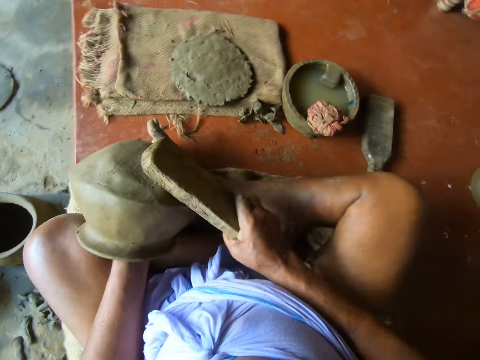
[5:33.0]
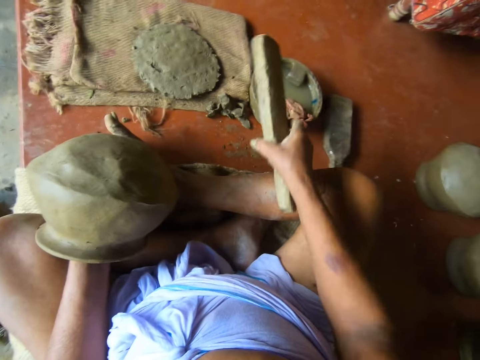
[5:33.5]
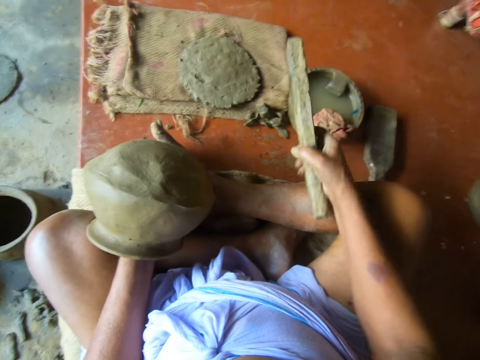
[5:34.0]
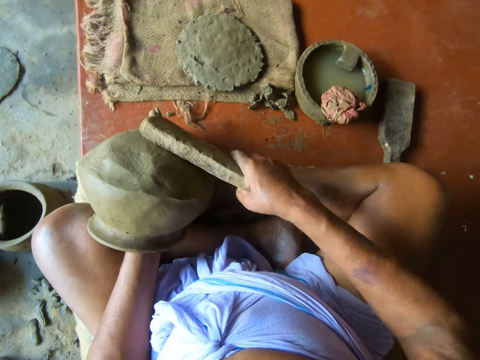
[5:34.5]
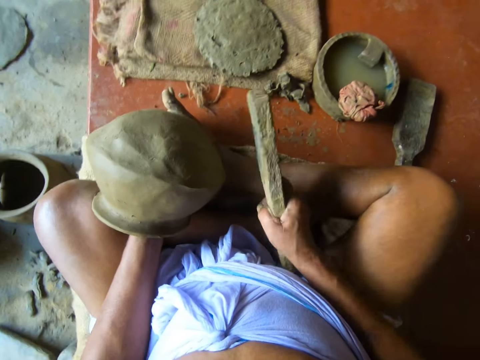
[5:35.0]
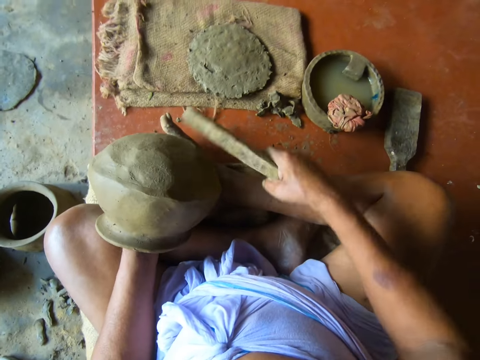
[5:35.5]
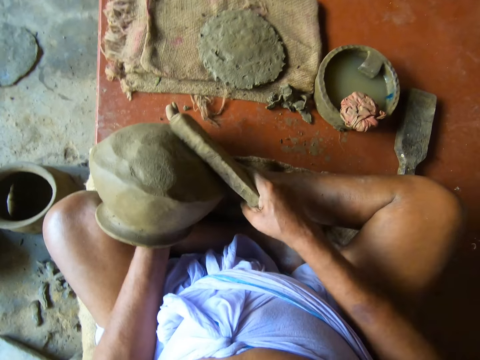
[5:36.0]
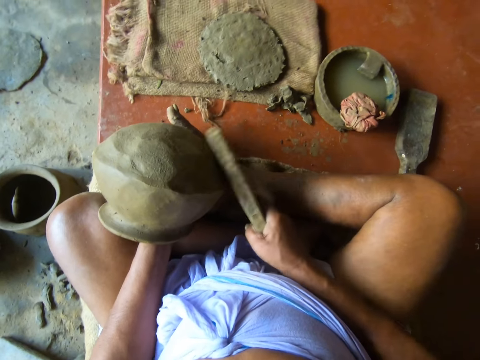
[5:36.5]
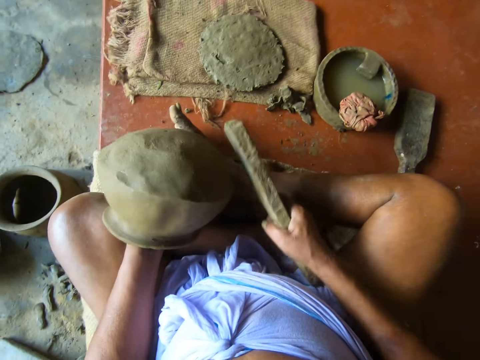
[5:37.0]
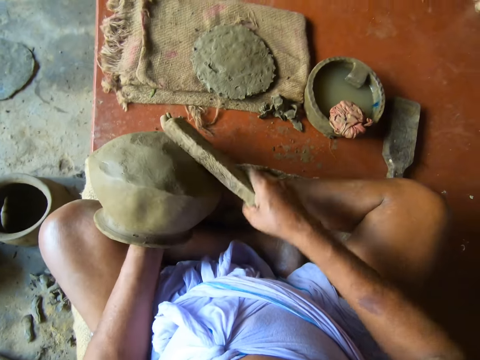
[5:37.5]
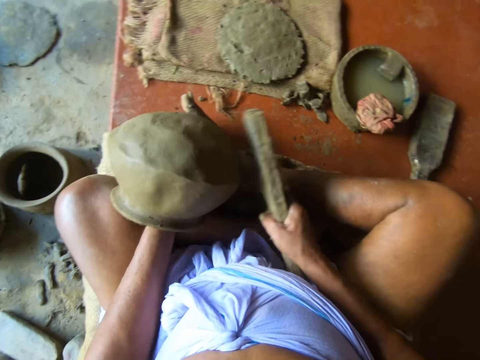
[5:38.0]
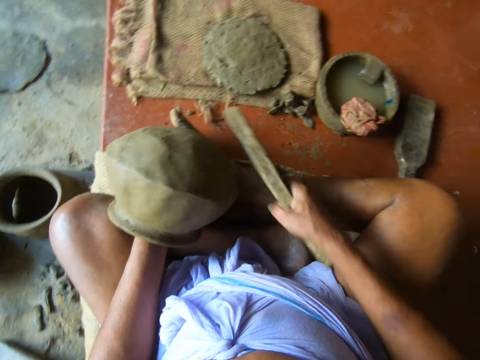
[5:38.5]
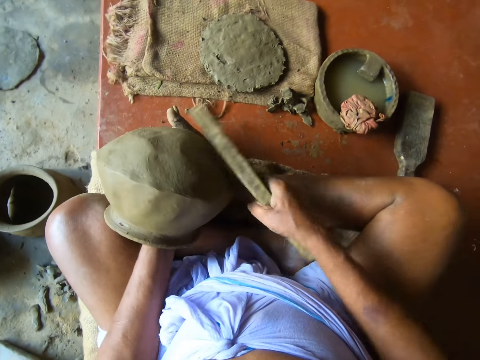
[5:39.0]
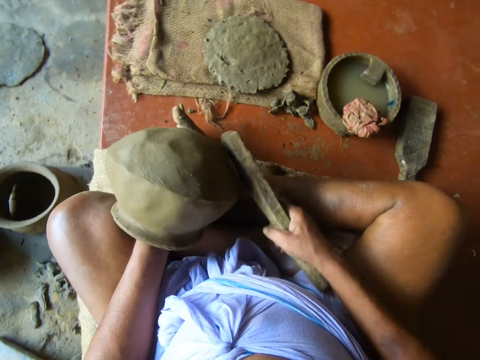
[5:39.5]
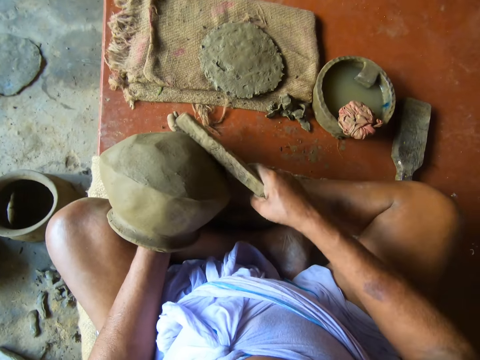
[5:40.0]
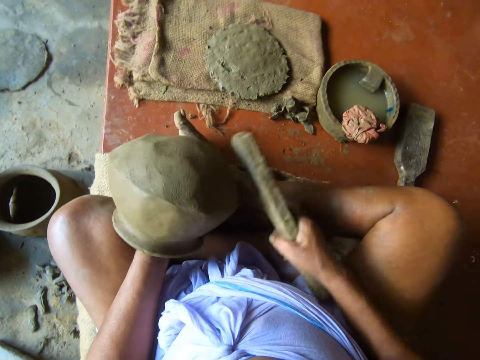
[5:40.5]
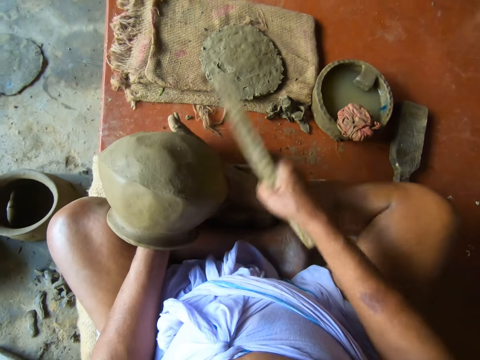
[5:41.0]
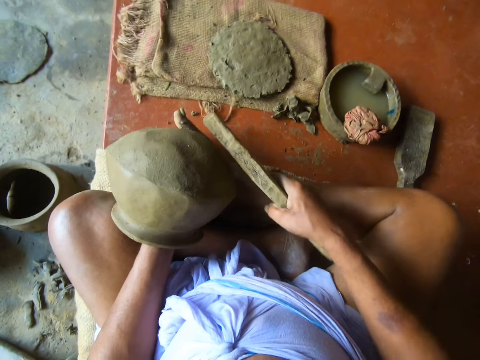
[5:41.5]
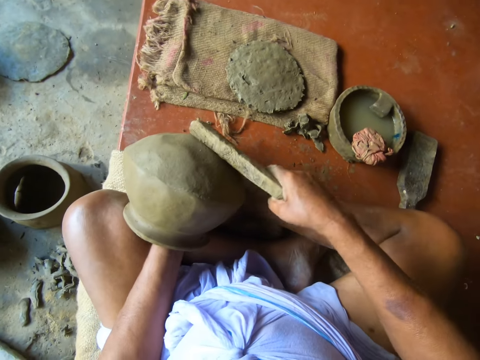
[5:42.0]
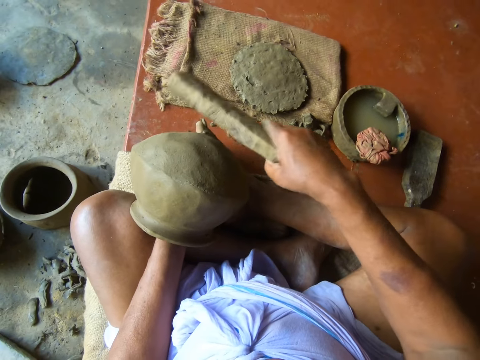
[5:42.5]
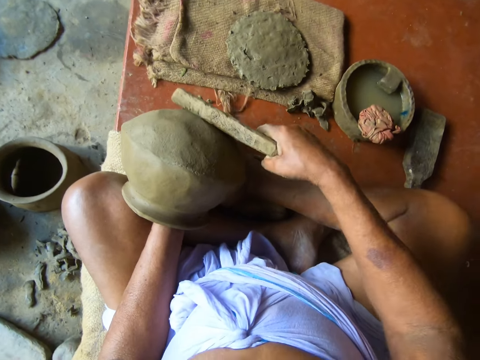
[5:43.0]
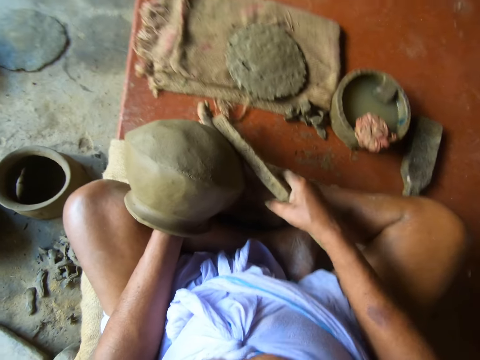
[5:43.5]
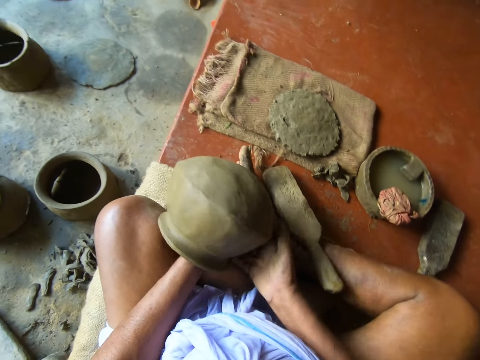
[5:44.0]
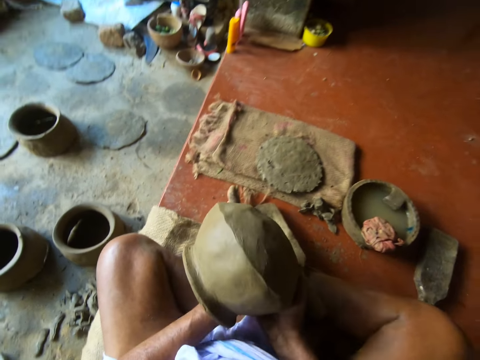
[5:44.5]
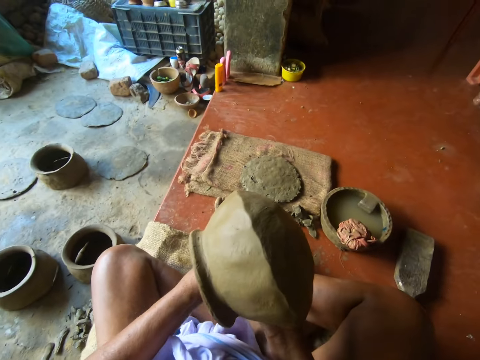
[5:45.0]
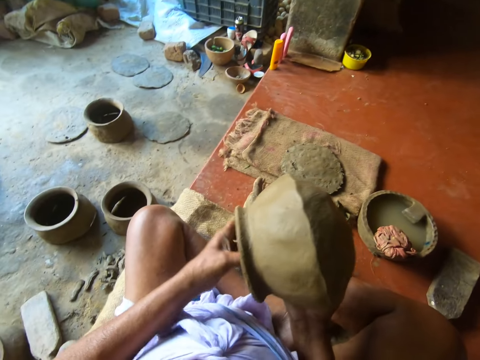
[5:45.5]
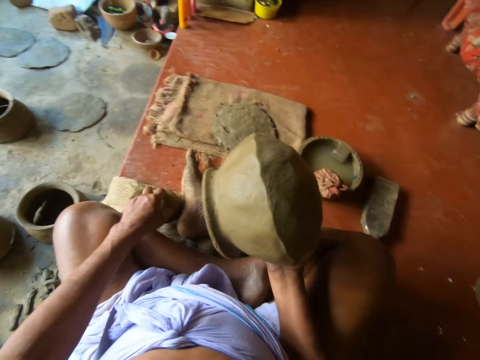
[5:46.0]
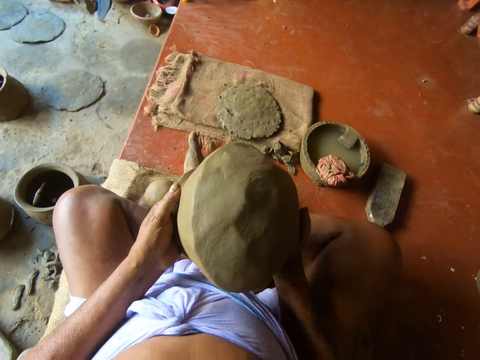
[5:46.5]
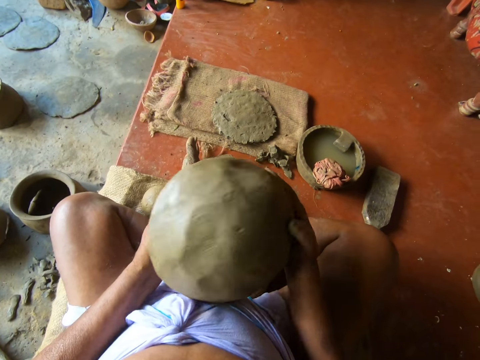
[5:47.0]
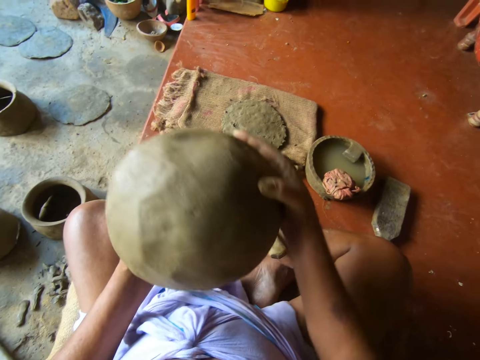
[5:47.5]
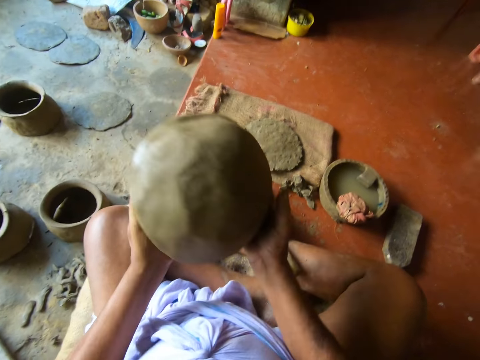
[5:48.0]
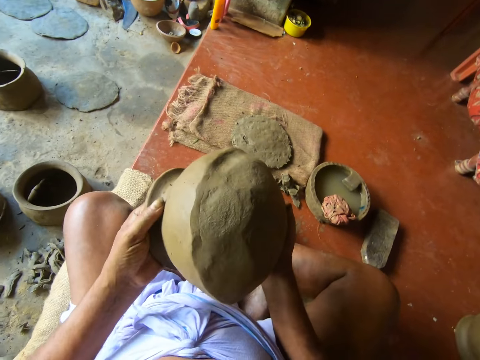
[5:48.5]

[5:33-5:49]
The camera wearer taps the wet napkin on the bowl of water on the floor with the bat in his right hand. He dips the pot shaper in water. He beats the clay mold in his left hand with the wooden bat in his right hand. He turns the pot with the left hand. He hits the pot with the pot shaper. He turns the pot with the left hand. He hits the pot with the pot shaper. He drops the pot shaper on the floor. He carries the pot. He holds the clay mold with his right hand. He removes a clay mold from the clay mold in his right hand. He drops the clay mold from his left hand on the floor. He holds the clay mold with both hands.

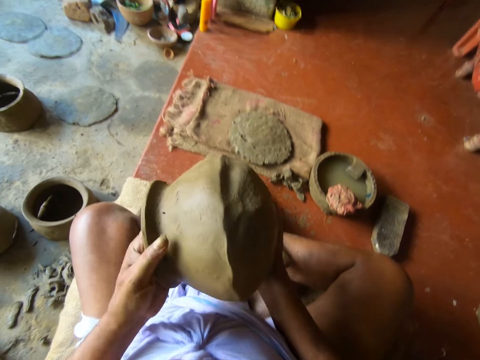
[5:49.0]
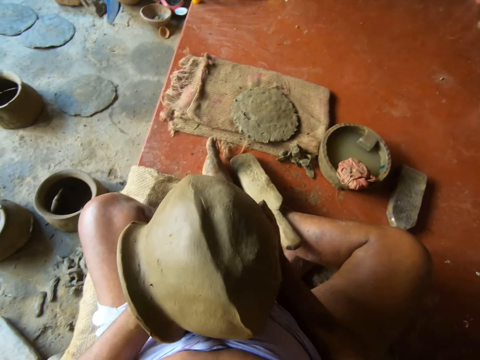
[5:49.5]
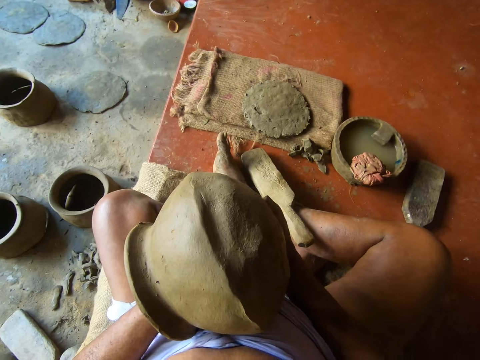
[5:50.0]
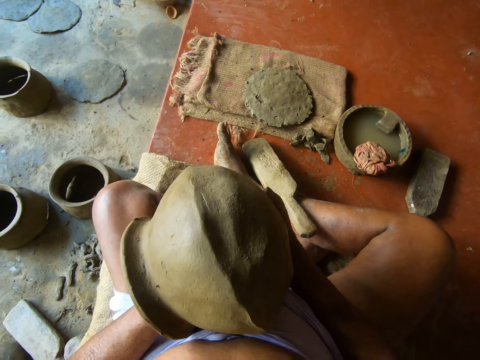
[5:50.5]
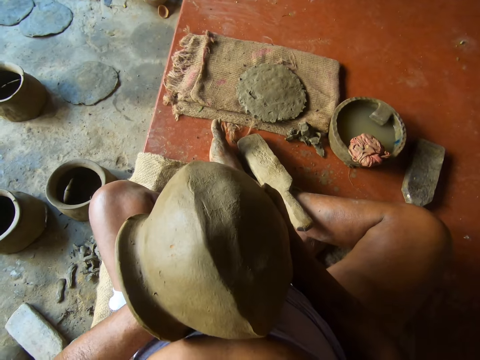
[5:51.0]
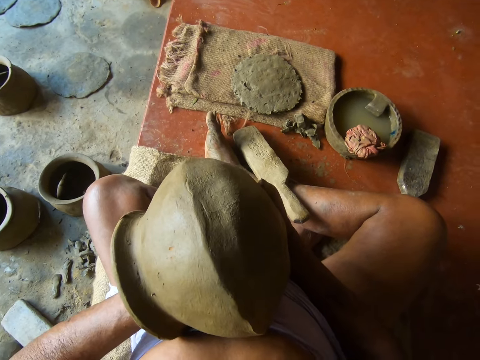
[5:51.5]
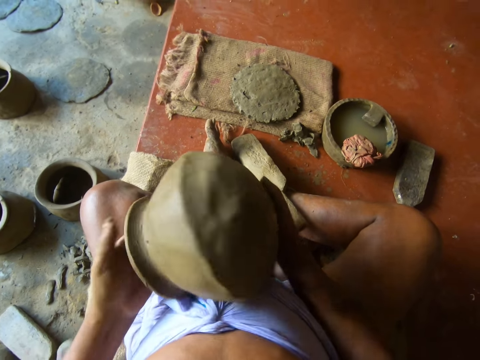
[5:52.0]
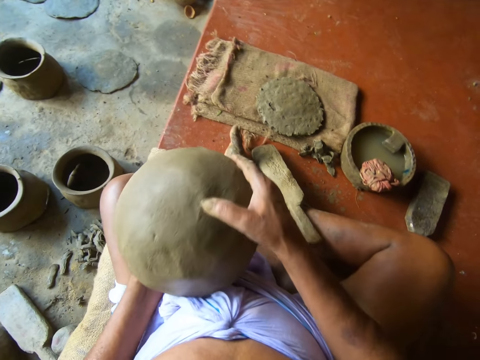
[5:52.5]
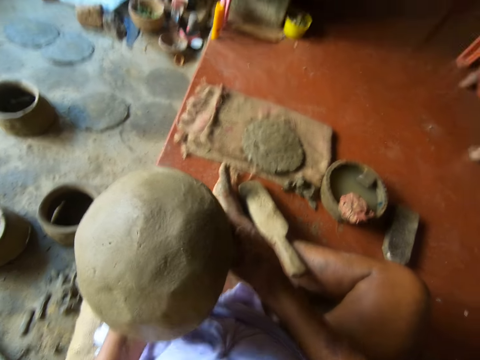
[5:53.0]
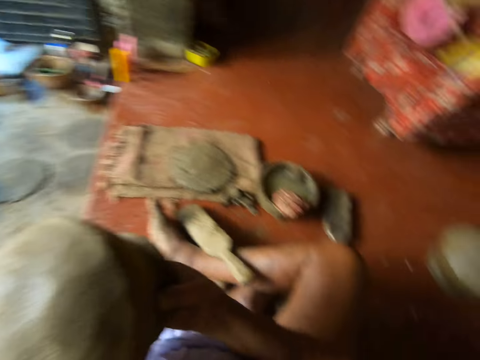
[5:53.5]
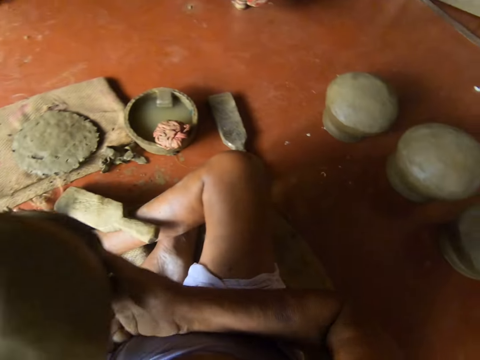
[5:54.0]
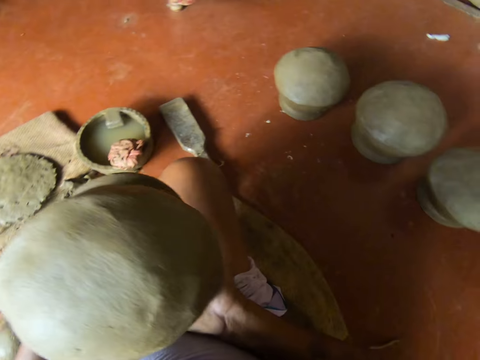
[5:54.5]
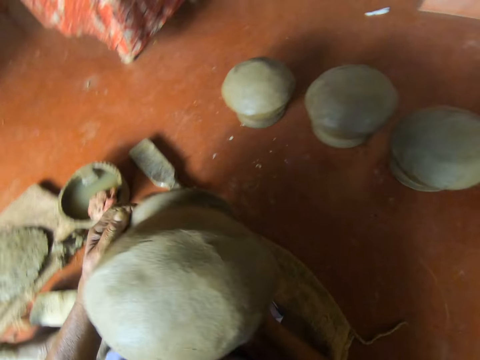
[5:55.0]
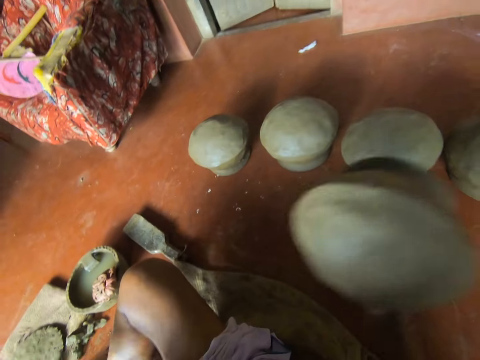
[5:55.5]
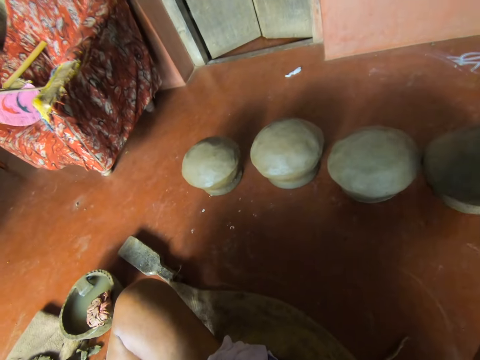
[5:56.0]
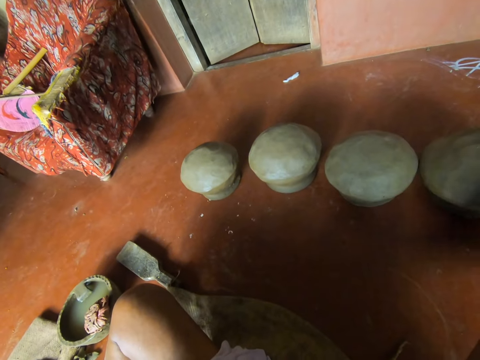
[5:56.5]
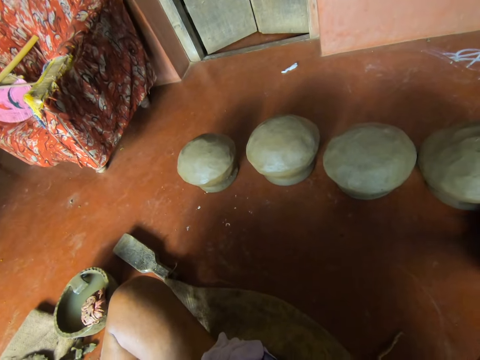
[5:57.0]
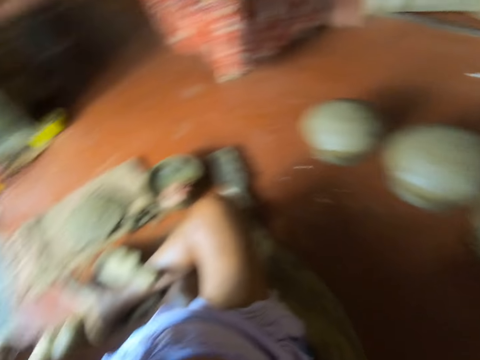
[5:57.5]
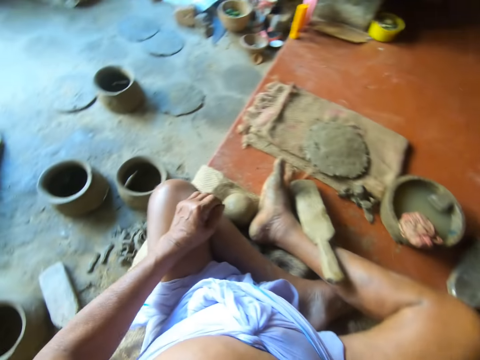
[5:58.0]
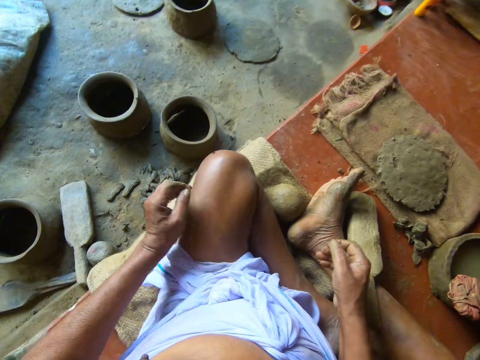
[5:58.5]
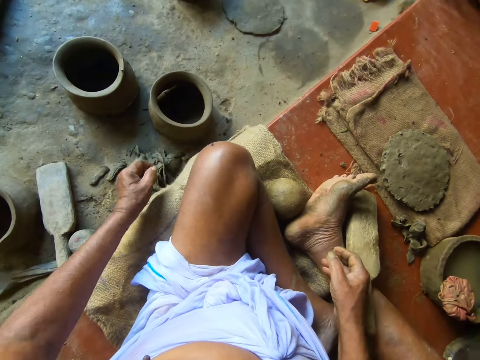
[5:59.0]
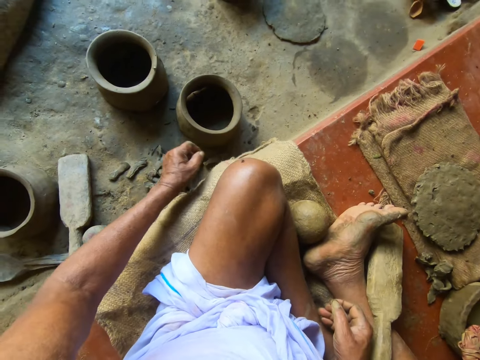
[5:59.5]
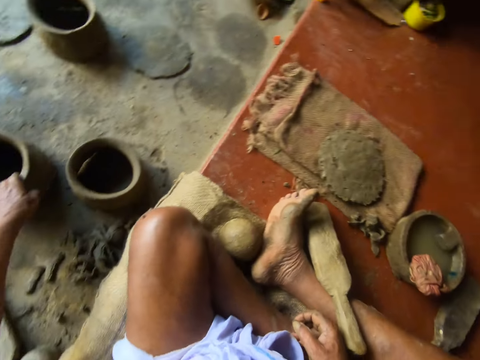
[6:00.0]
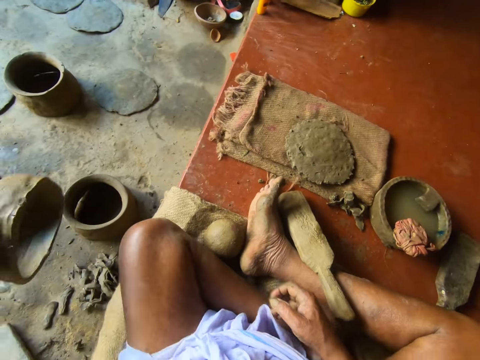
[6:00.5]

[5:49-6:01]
The camera wearer looks at the pot. He straightens the edges of the pot. He looks at the pot. He holds the clay mold in his right hand. He drops the clay mold from his right hand on the floor. He turns around. He stretches his hand towards the pot. He picks up a clay mold from the floor with his left hand. He holds a piece of the pot.
